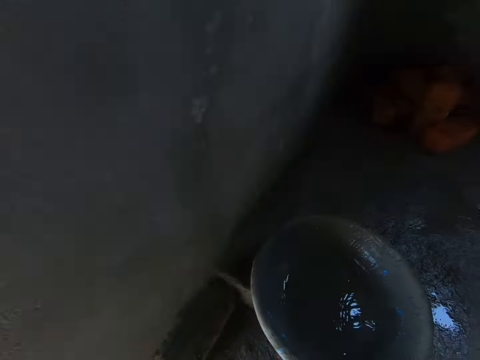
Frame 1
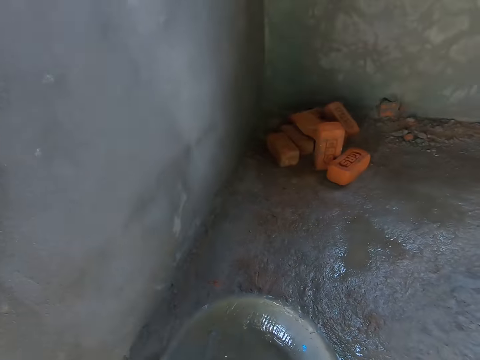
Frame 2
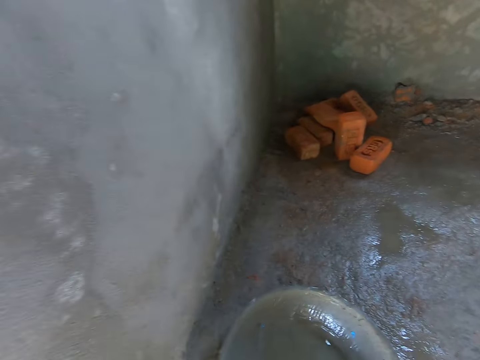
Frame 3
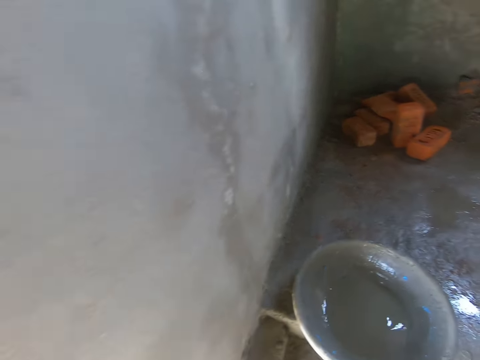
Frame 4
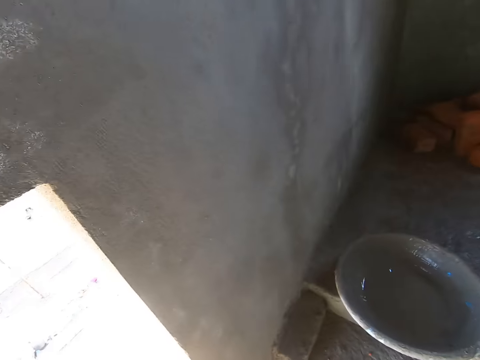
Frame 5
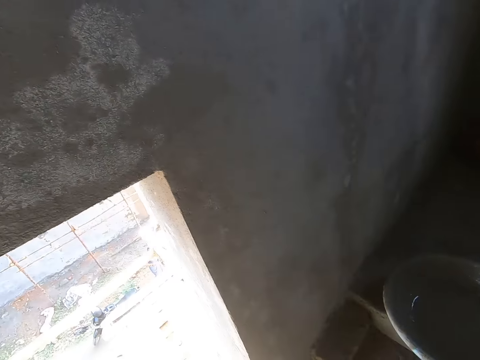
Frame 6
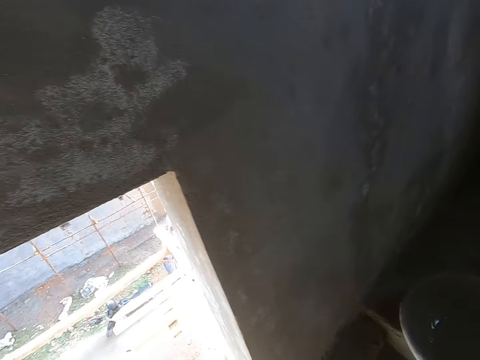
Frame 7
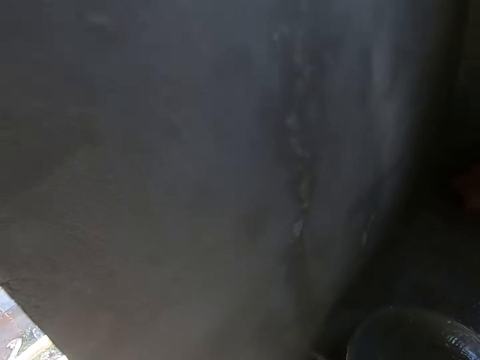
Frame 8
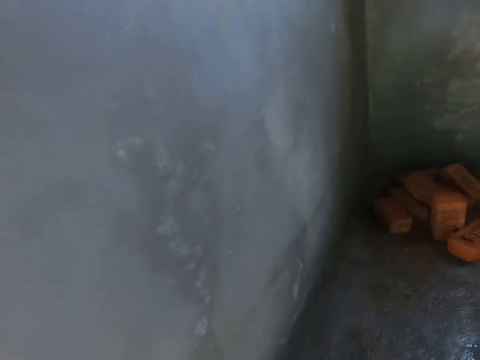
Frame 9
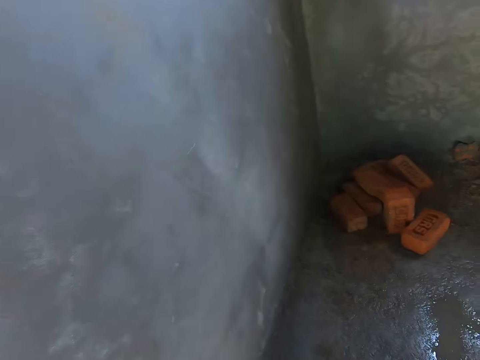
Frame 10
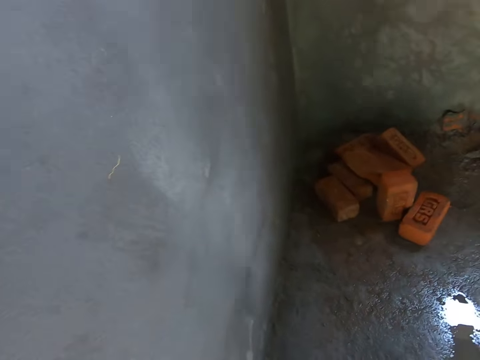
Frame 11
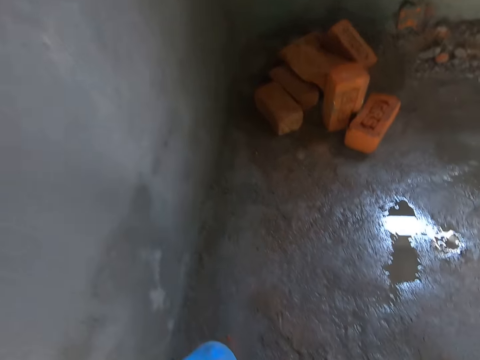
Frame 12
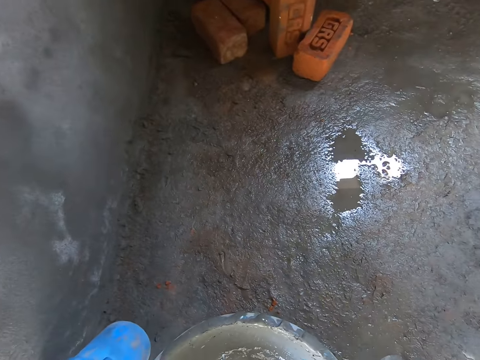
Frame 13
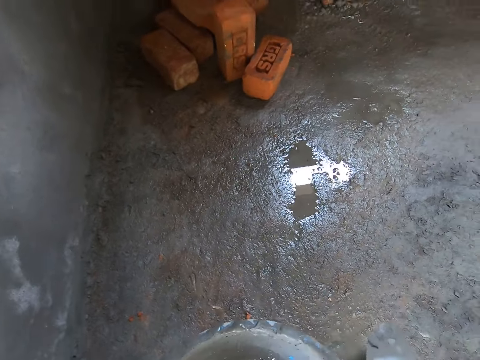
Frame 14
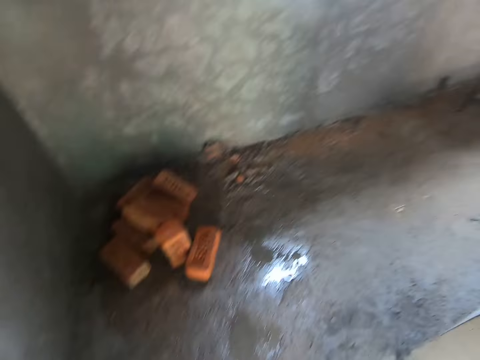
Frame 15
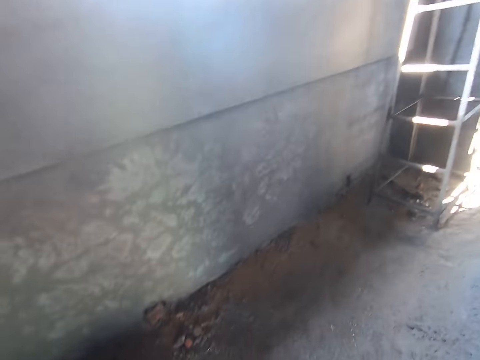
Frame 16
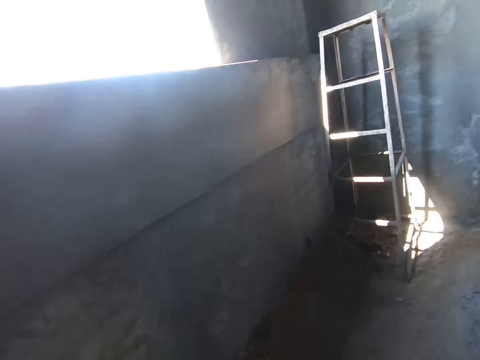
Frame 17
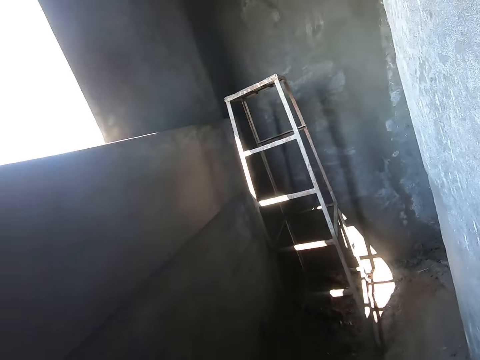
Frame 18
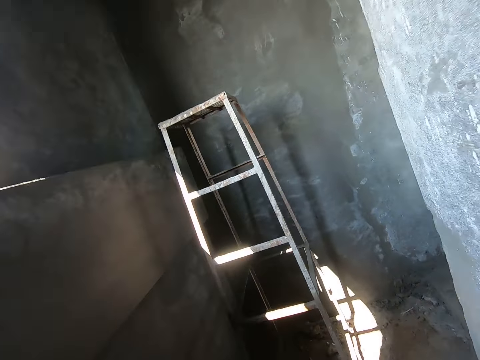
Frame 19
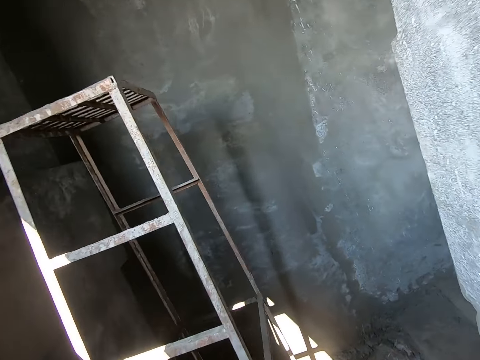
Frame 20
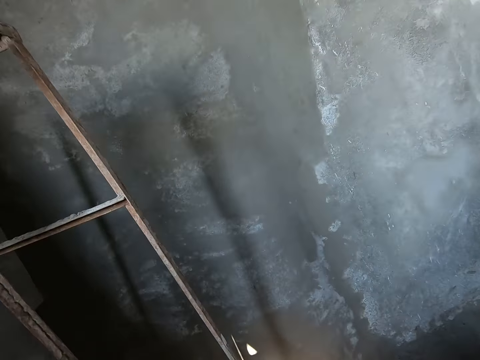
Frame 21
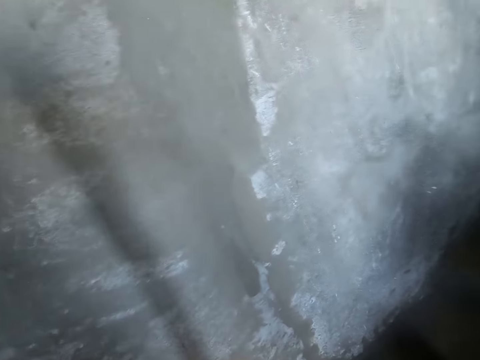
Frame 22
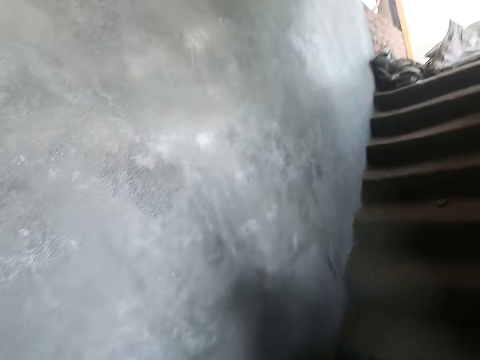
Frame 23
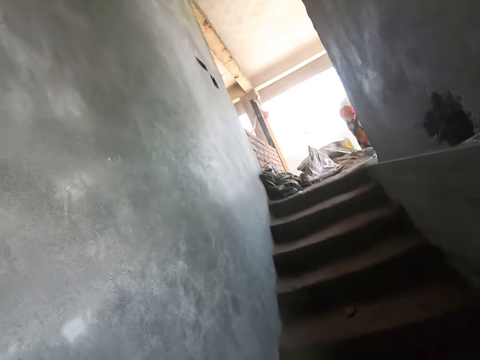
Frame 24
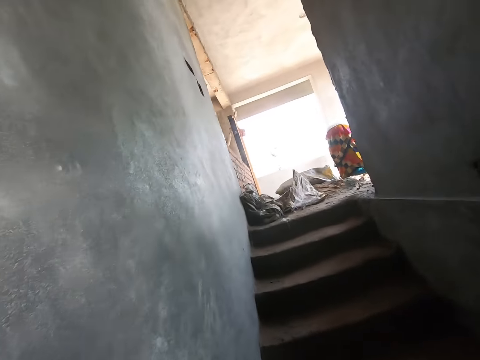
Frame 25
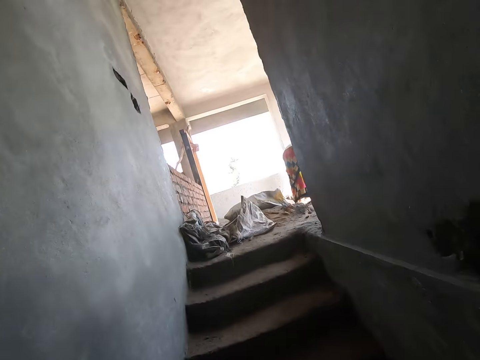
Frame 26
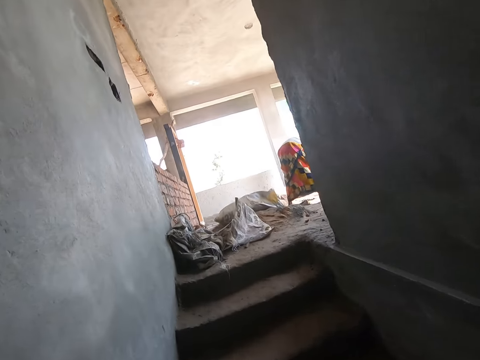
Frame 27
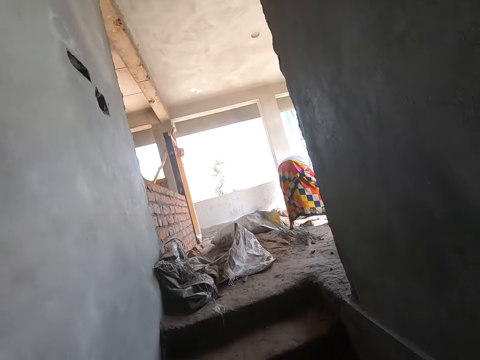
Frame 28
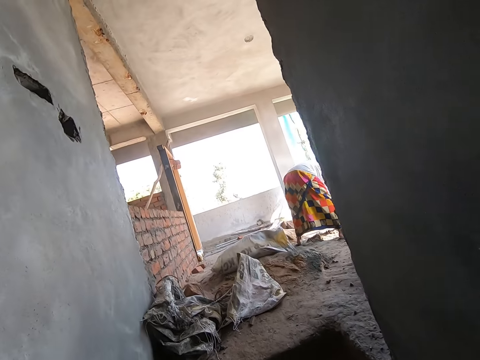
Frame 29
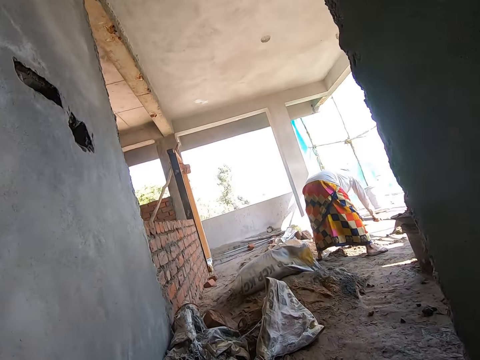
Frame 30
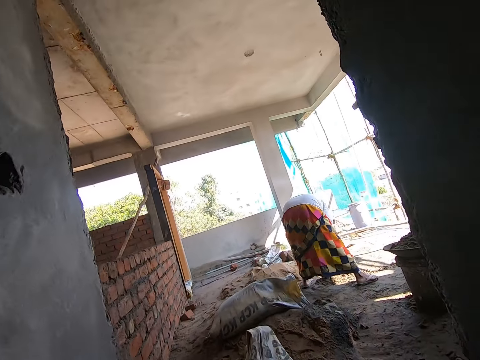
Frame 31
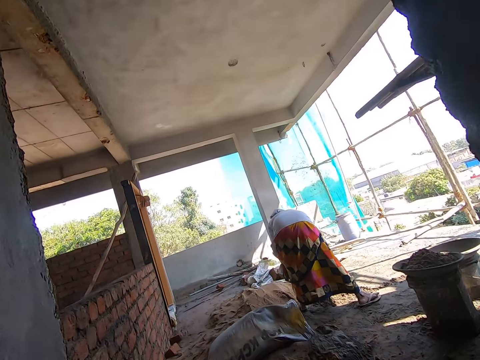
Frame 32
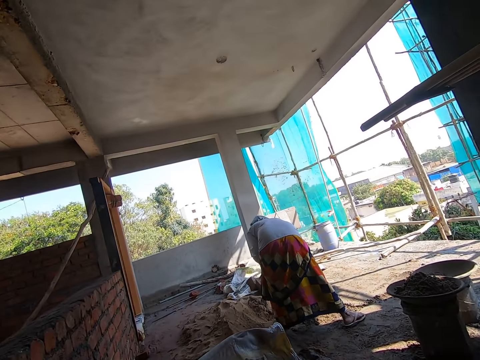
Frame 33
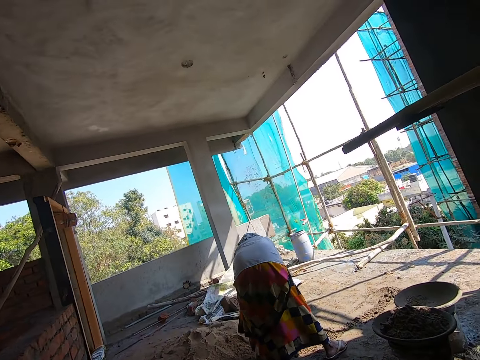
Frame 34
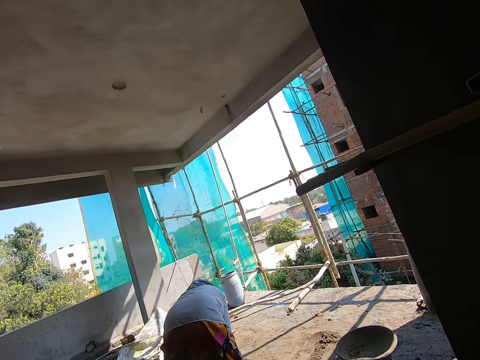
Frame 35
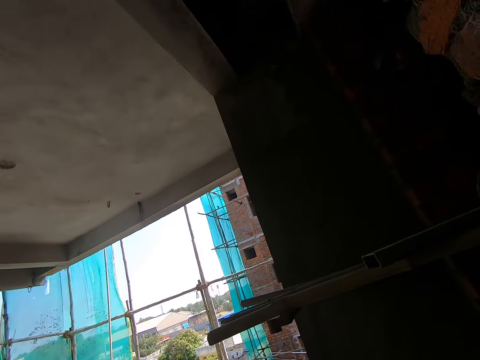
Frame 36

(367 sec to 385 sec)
The camera wearer converses with the woman. He picks up the water bowl on the floor with his hands. He walks in the building with the bowl in his hands. He climbs a stairway in the building. The woman packs sand in the building with a hoe in her hands.

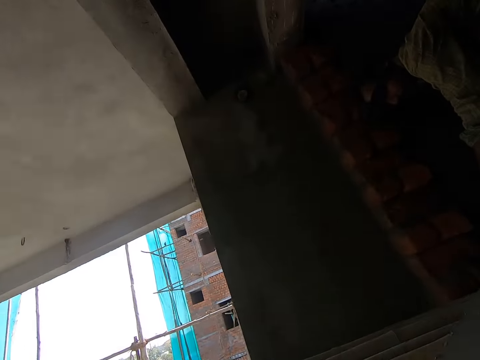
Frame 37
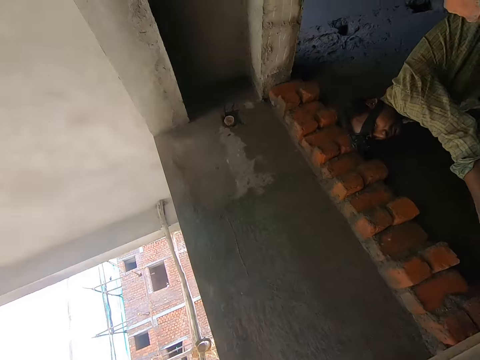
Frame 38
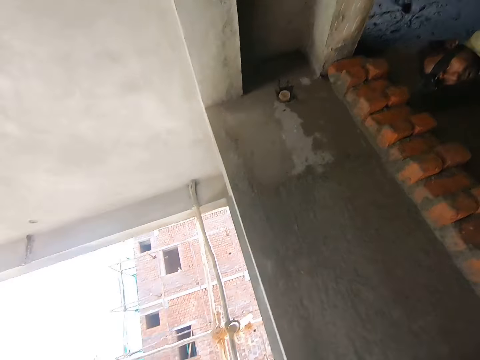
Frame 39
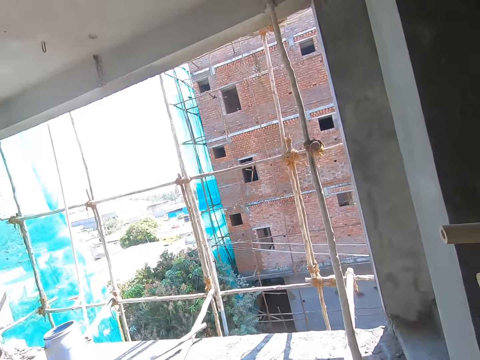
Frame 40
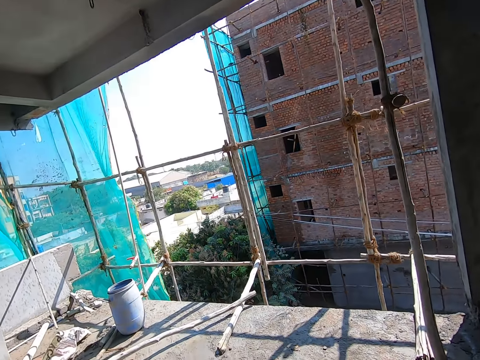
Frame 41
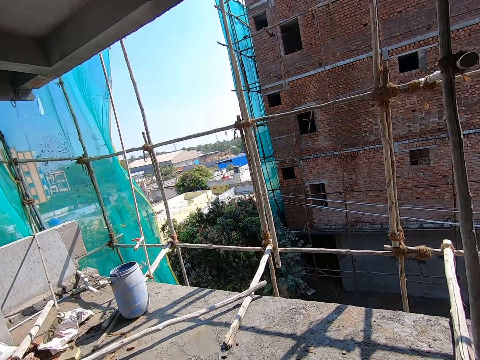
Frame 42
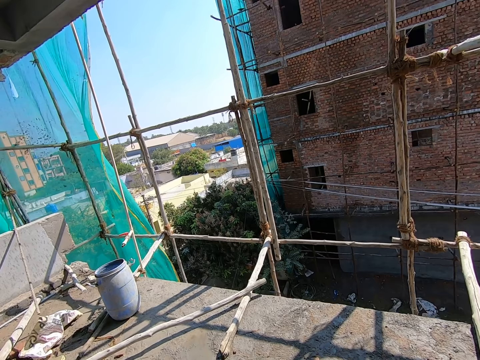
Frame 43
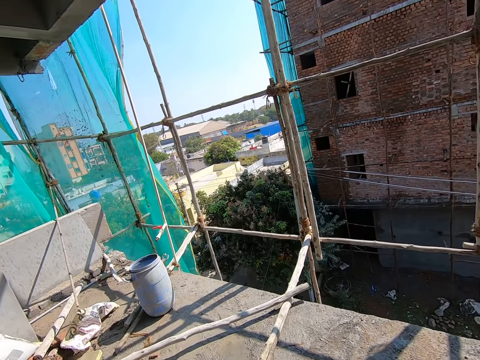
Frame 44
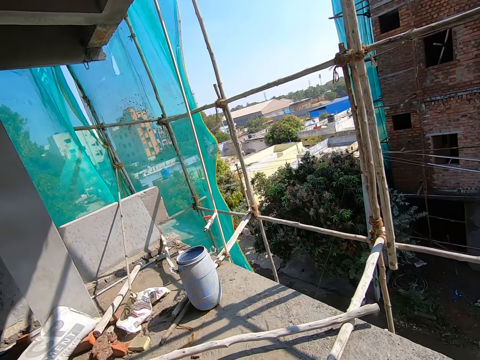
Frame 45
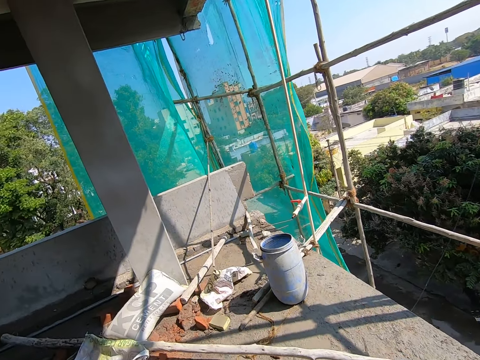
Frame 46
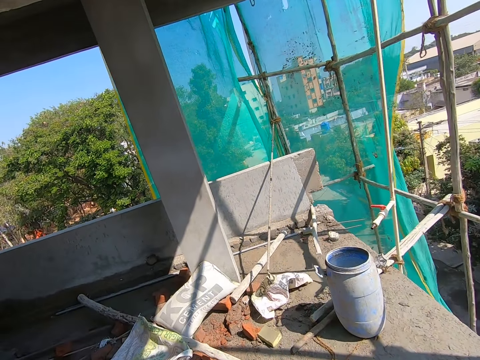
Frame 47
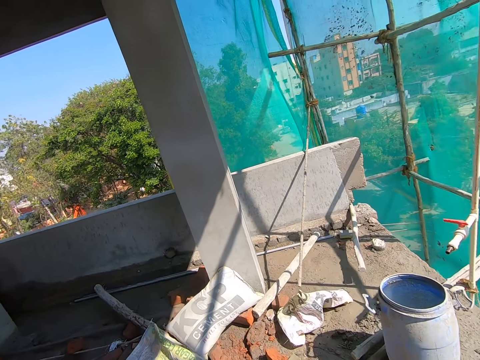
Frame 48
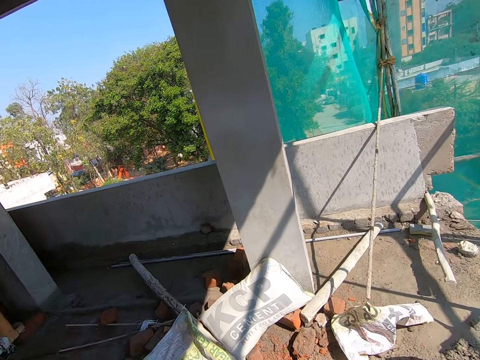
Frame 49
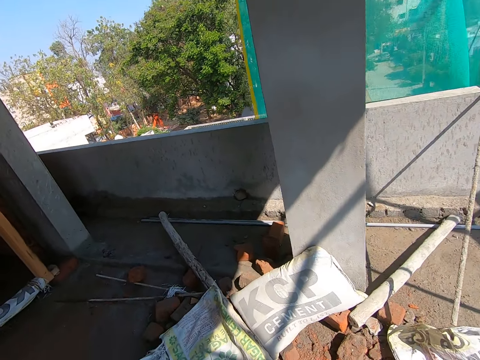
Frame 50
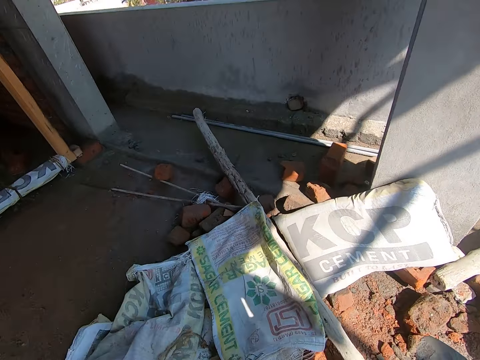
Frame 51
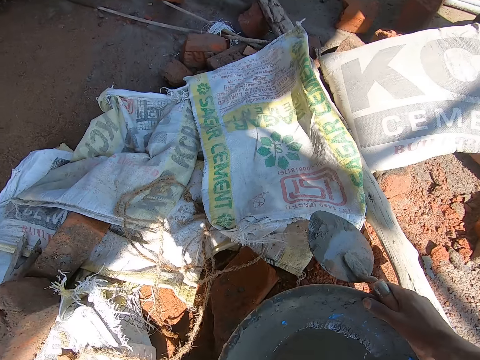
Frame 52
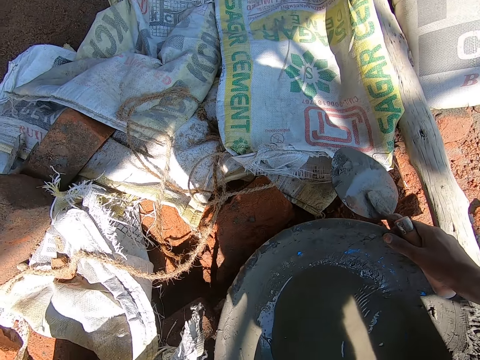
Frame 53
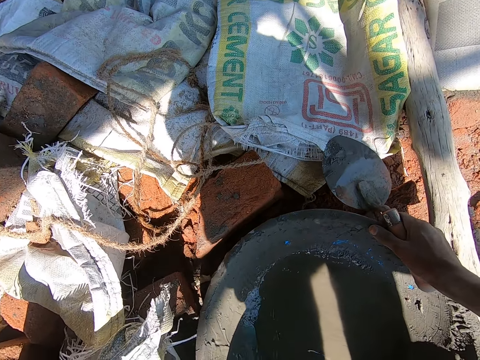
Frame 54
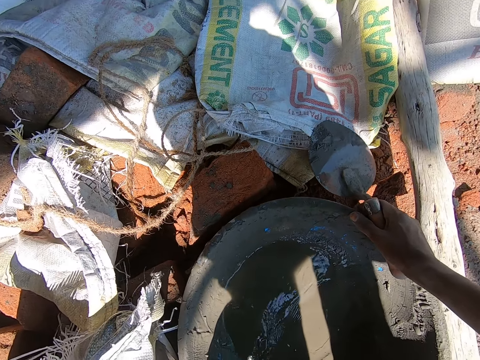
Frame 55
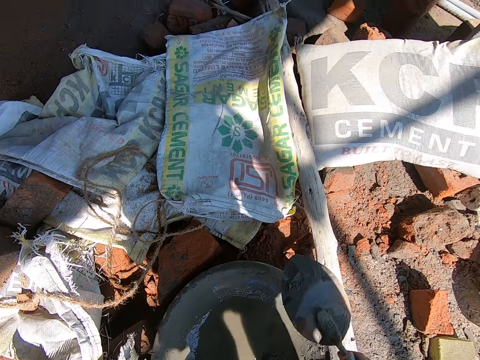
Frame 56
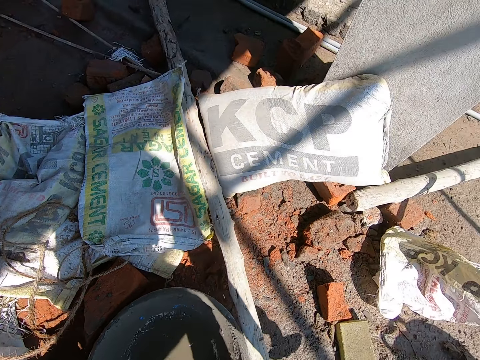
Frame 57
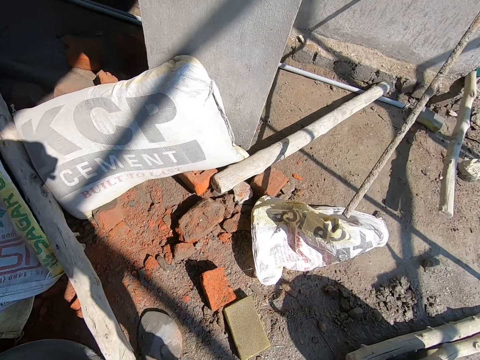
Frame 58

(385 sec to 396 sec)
The camera wearer drops the water bowl in his hands on the floor in the building.
